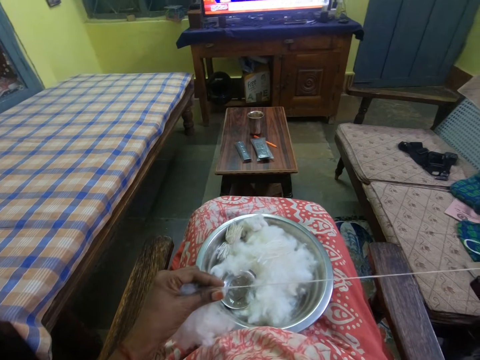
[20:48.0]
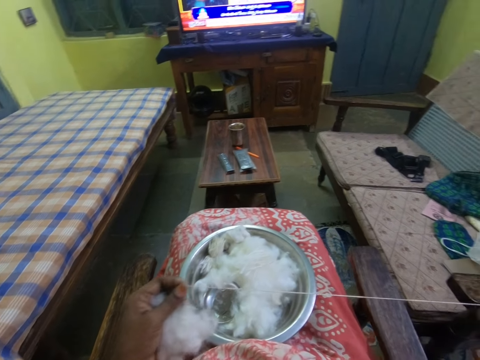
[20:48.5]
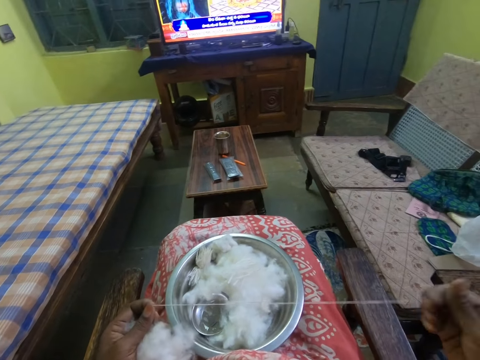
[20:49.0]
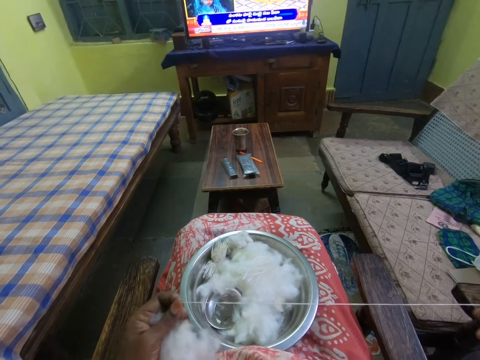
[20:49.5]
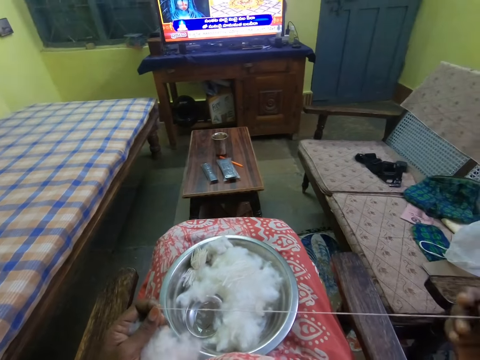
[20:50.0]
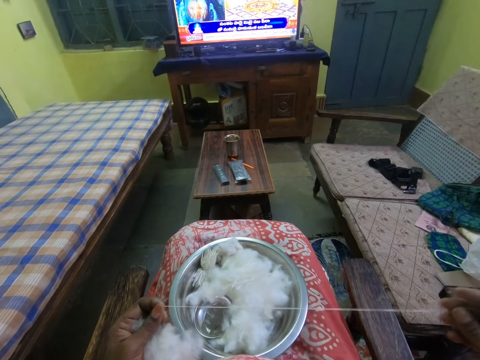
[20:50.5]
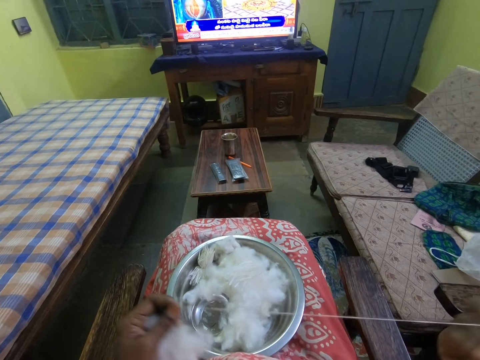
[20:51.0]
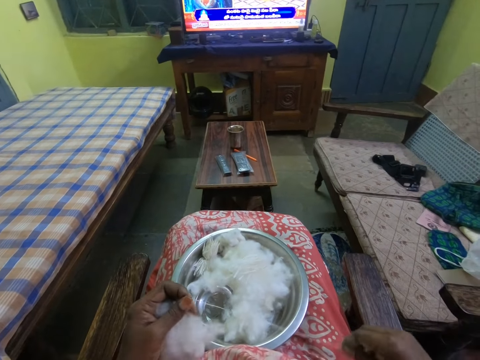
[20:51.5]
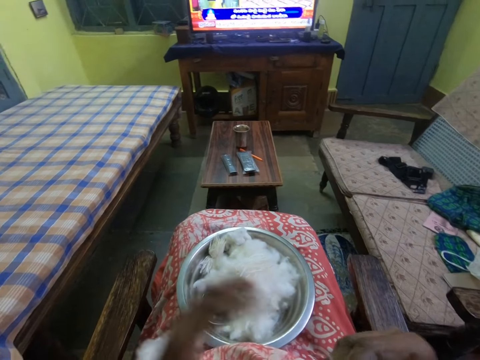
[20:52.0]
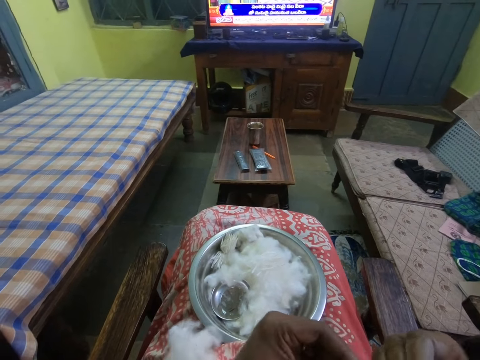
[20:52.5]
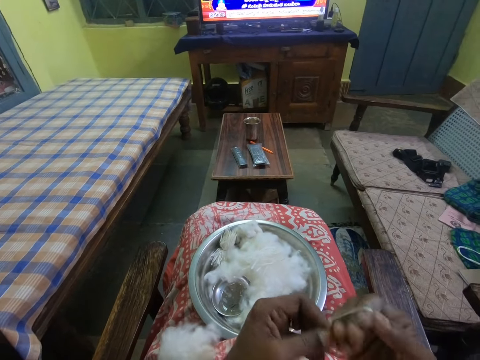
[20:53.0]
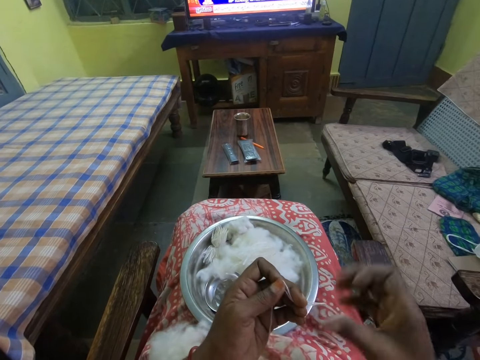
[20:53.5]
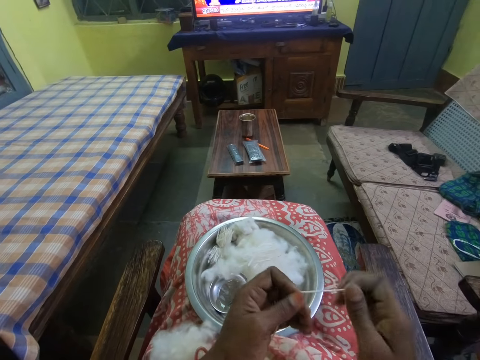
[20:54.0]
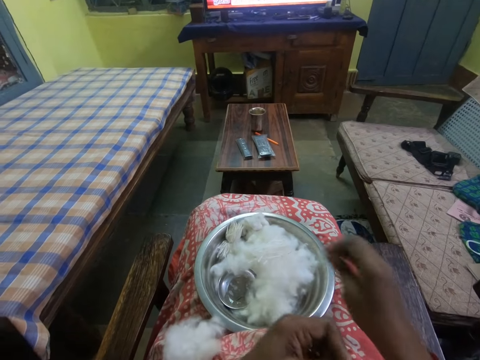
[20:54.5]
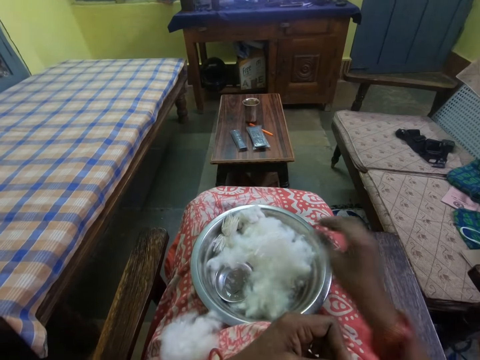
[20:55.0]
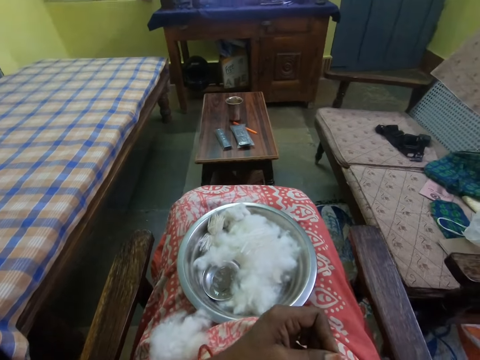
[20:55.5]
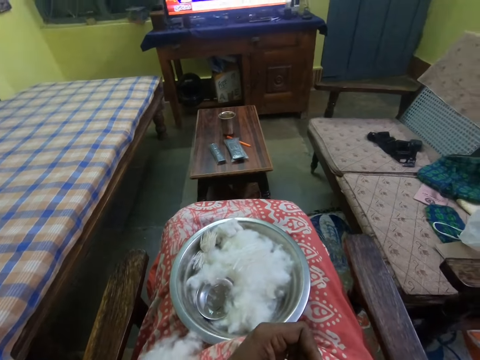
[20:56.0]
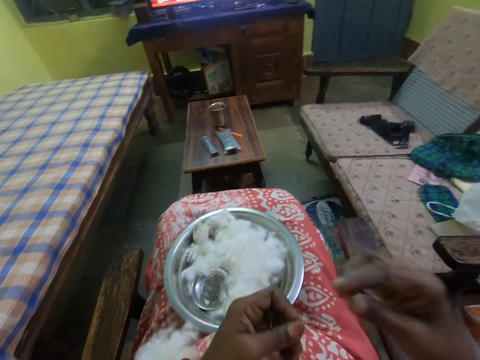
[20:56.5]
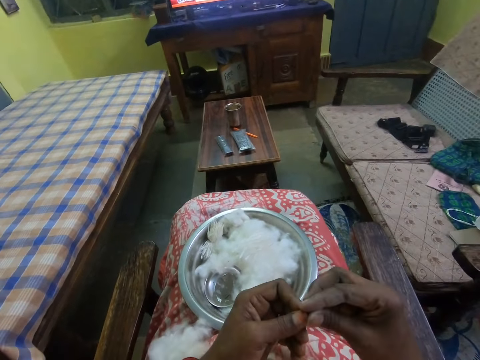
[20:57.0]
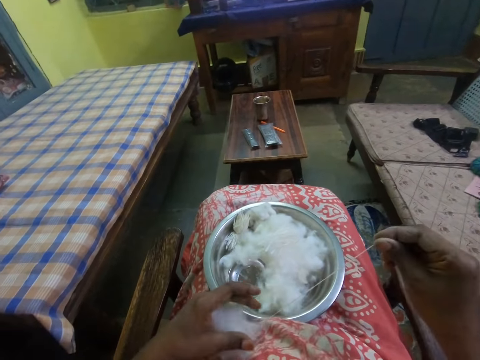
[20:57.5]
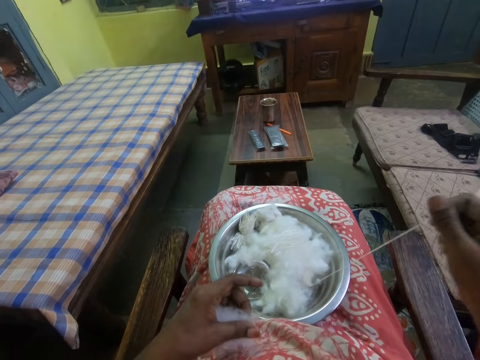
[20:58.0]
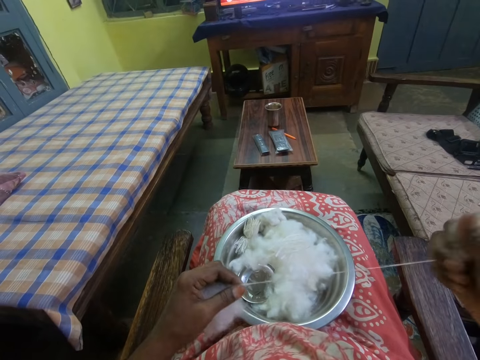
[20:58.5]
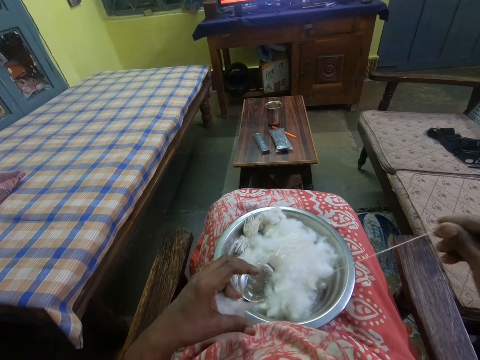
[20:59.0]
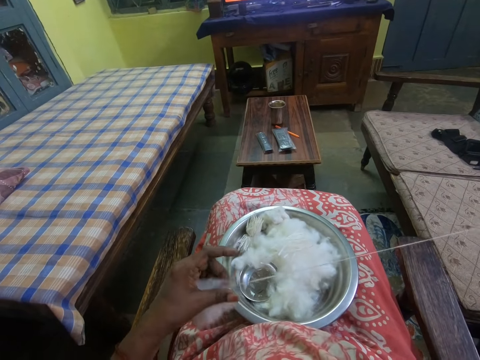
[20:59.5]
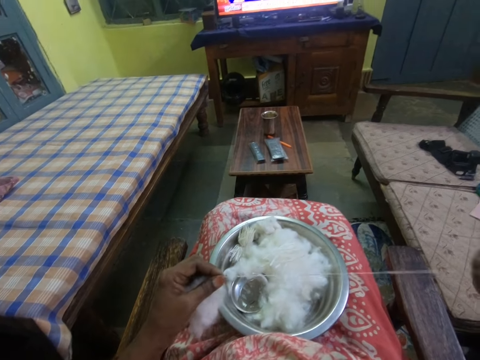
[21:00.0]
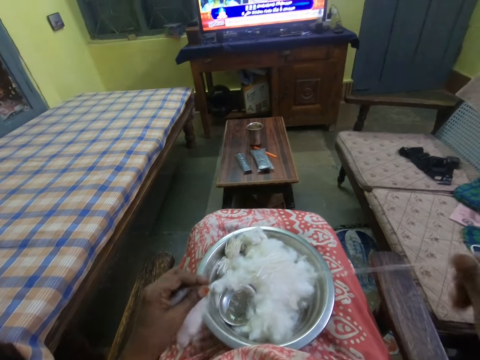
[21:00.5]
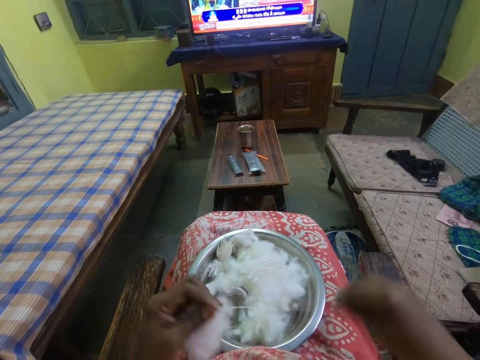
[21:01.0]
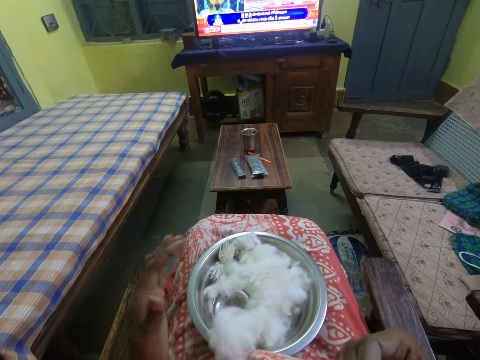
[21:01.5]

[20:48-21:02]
The camera wearer cuts the cotton with the hand. She places the cotton in the bowl. She picks up the cotton. She spins the cotton in her hands and rolls the cotton with the hand.

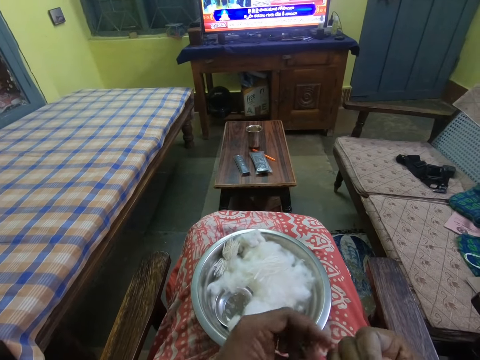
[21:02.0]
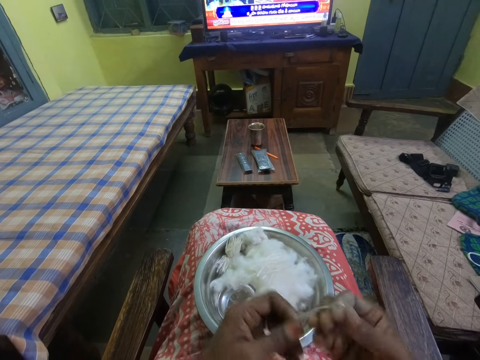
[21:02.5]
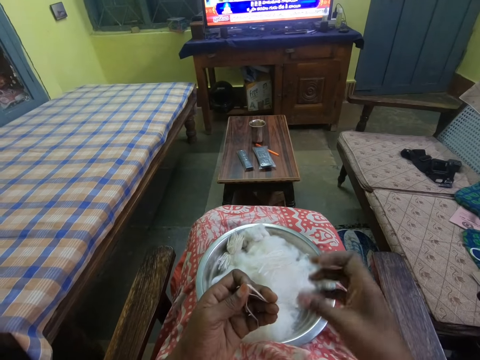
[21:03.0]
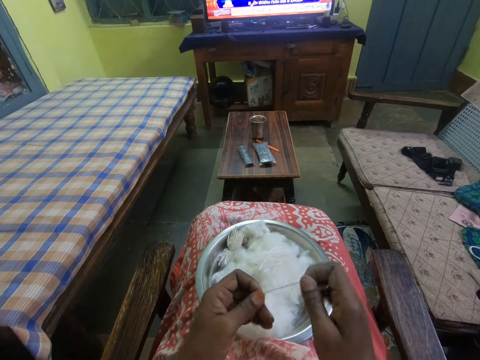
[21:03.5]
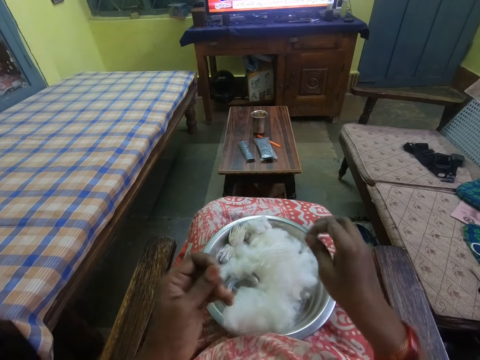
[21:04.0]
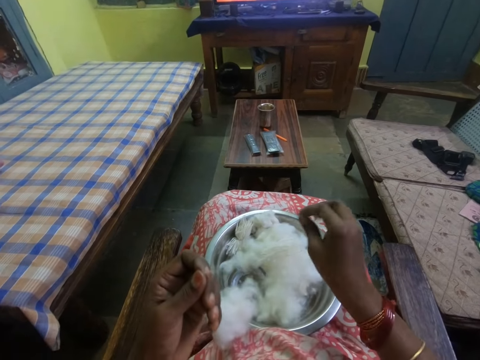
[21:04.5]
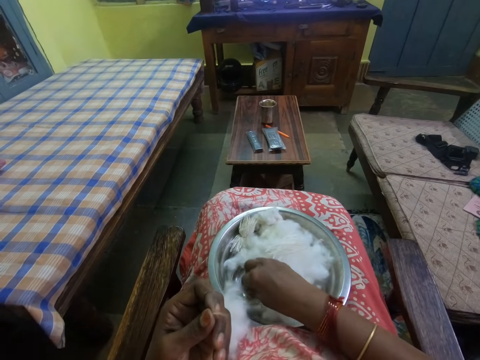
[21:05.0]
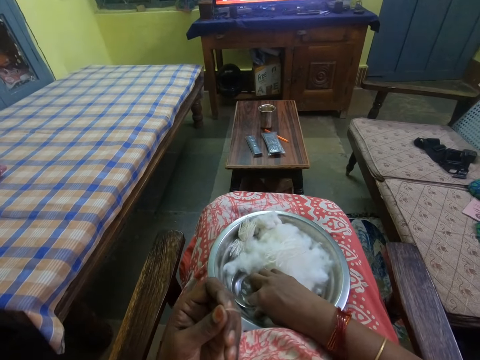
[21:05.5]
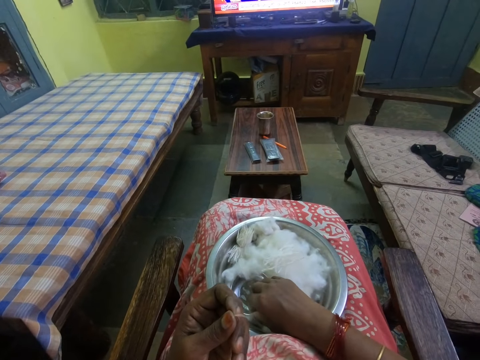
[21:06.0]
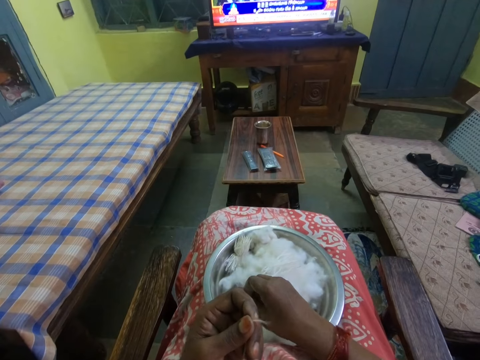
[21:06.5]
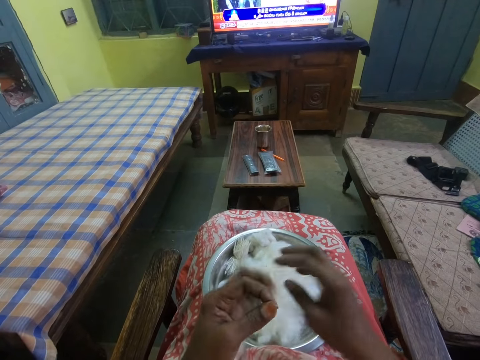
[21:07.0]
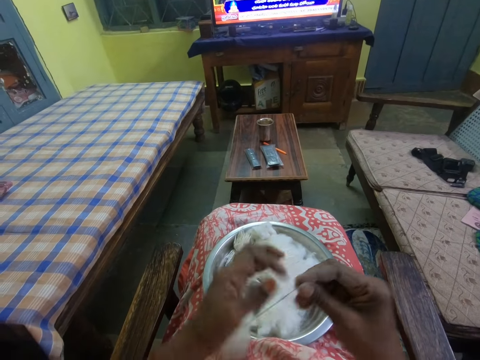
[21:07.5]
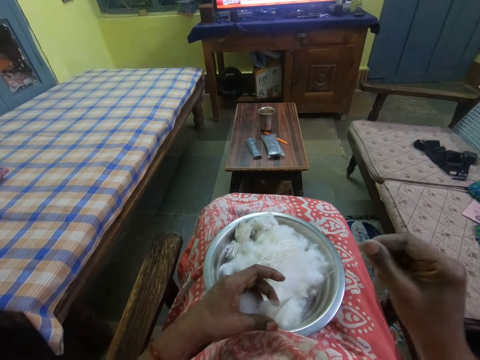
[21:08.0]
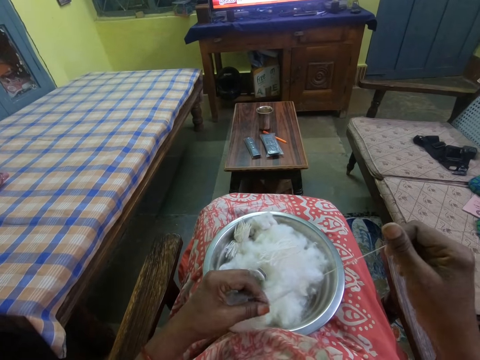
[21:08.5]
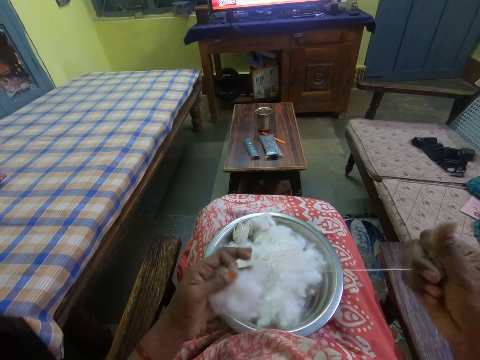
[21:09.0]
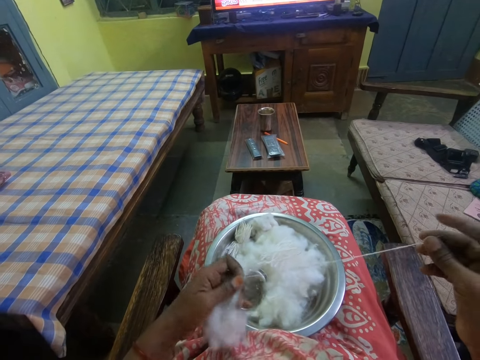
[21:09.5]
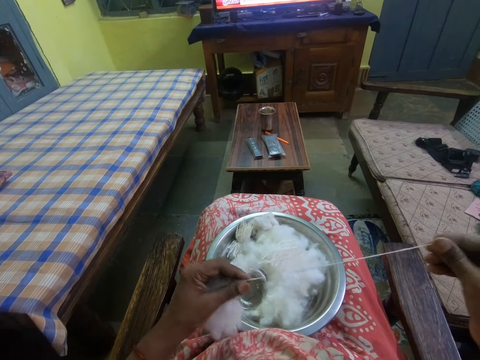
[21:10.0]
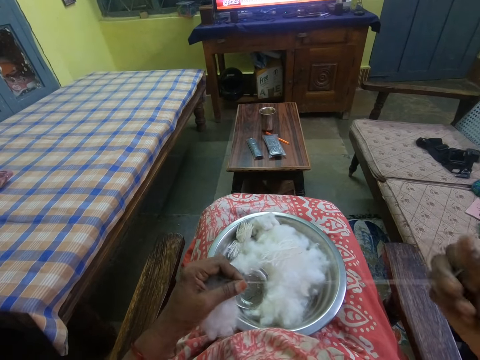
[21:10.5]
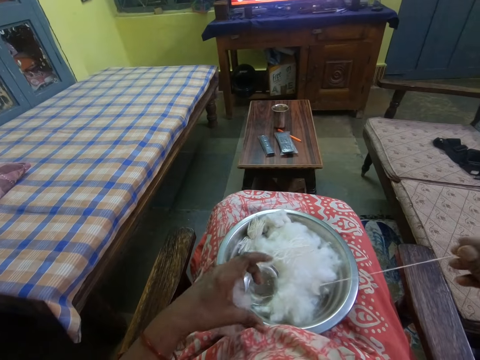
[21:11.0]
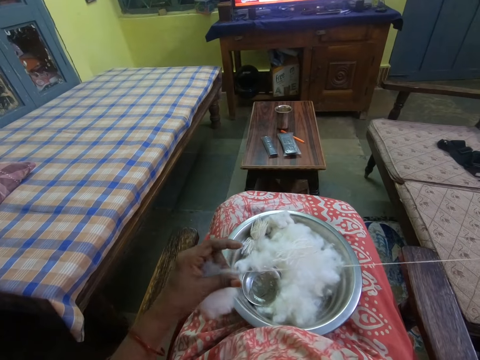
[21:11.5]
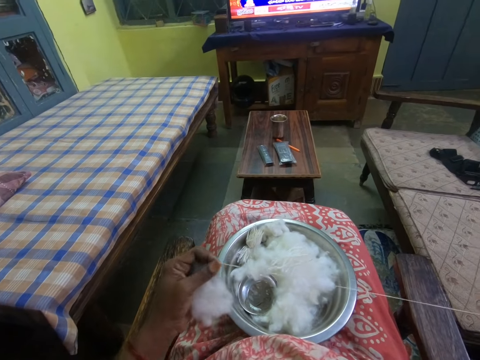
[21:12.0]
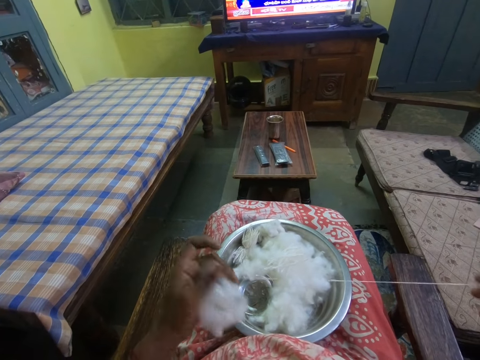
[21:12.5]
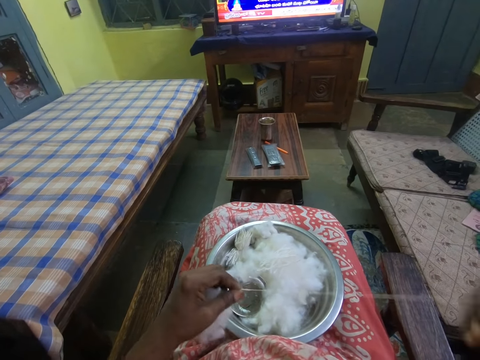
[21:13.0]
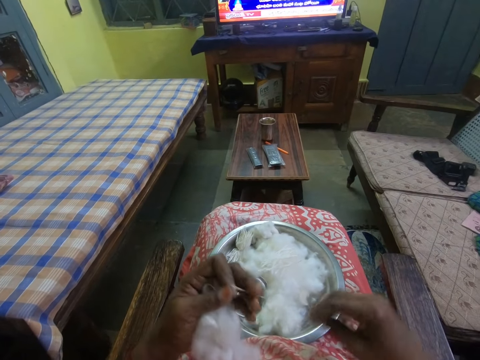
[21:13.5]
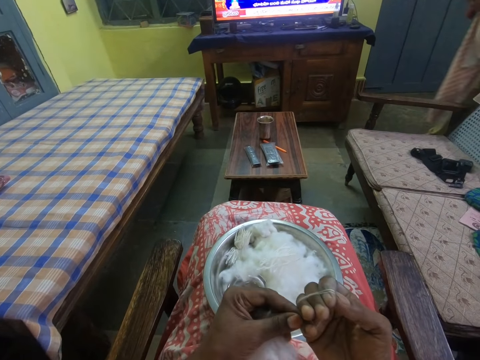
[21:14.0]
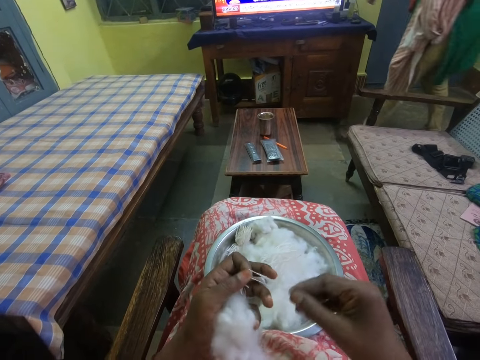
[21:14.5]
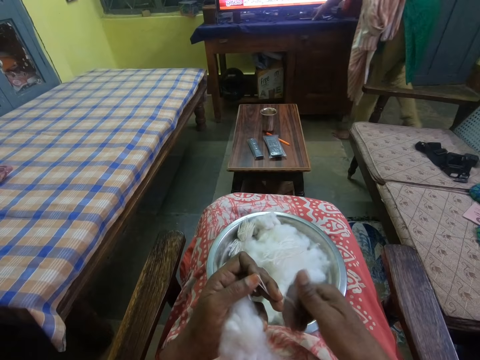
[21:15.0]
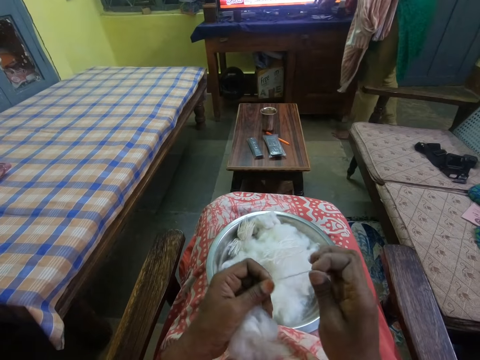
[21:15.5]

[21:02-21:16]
The camera wearer cuts the cotton with the hand. She places the cotton in the bowl. She touches ash in the bowl. She spins the cotton in her hands. She picks up the cotton. She rolls the cotton with the hand.
